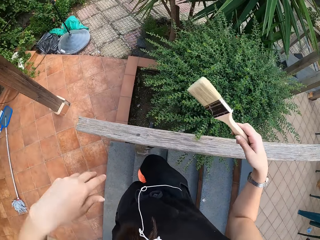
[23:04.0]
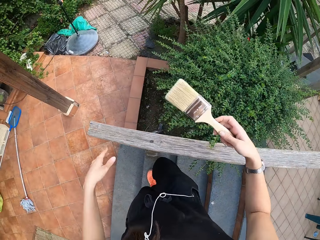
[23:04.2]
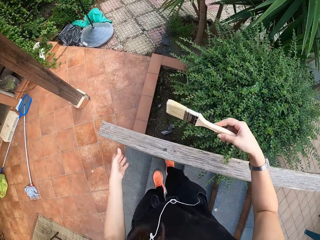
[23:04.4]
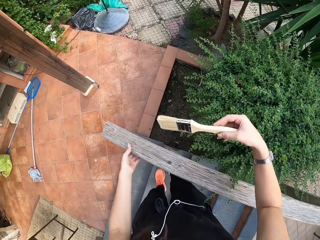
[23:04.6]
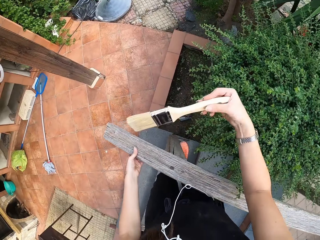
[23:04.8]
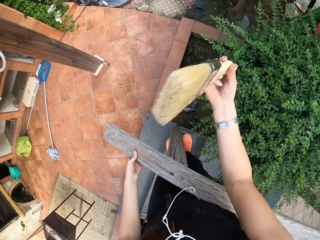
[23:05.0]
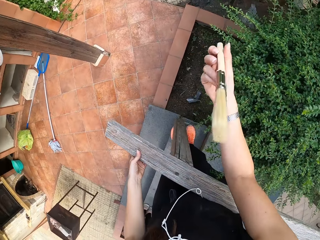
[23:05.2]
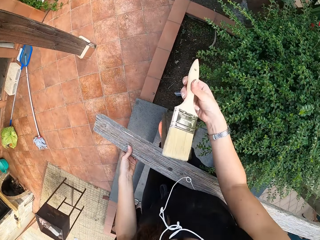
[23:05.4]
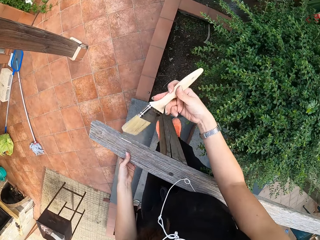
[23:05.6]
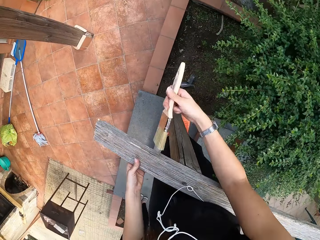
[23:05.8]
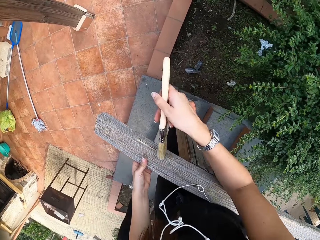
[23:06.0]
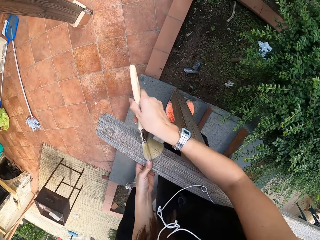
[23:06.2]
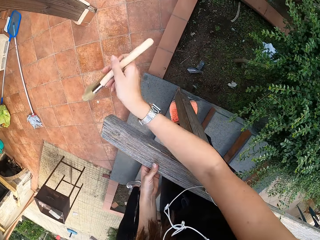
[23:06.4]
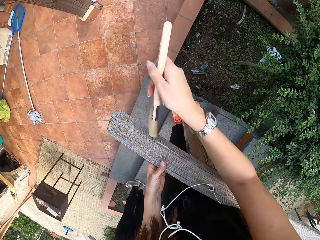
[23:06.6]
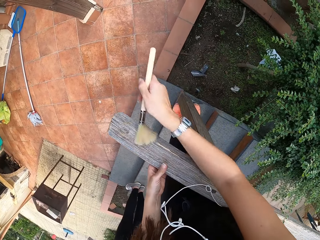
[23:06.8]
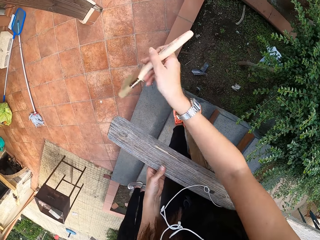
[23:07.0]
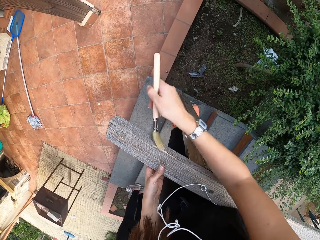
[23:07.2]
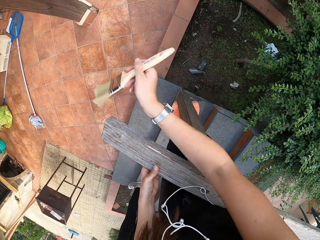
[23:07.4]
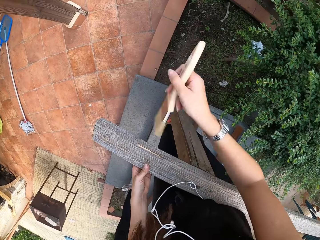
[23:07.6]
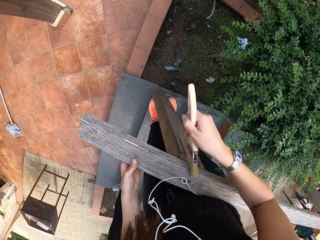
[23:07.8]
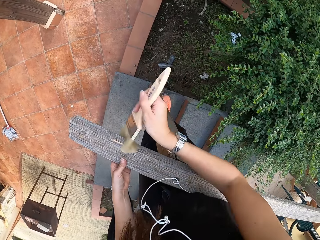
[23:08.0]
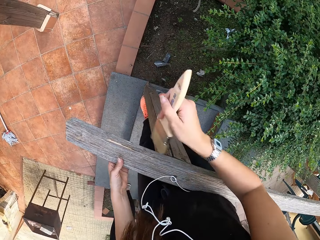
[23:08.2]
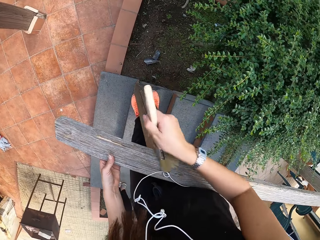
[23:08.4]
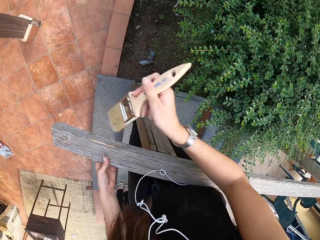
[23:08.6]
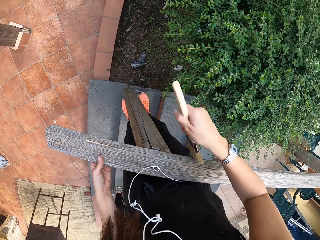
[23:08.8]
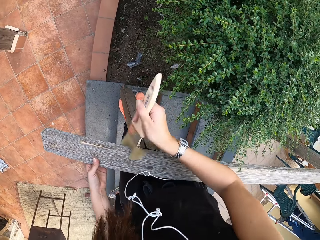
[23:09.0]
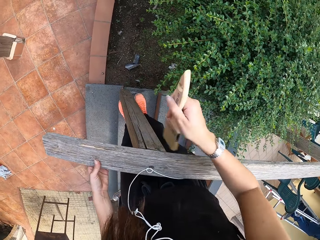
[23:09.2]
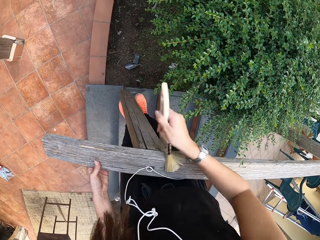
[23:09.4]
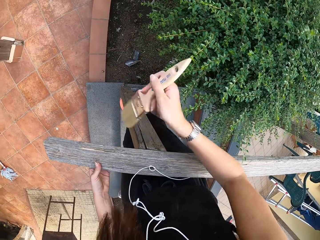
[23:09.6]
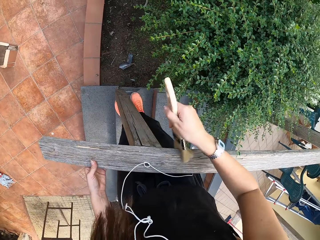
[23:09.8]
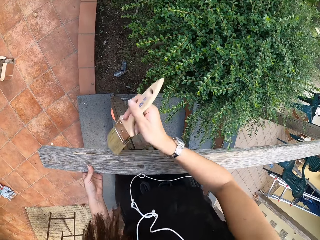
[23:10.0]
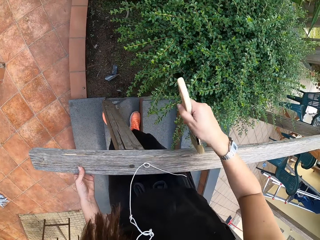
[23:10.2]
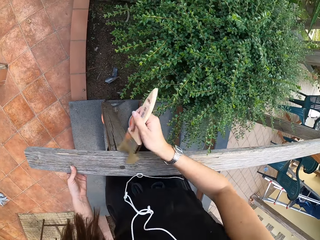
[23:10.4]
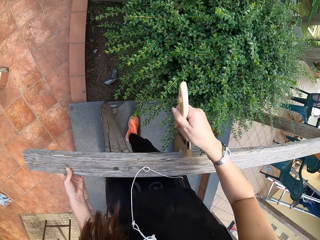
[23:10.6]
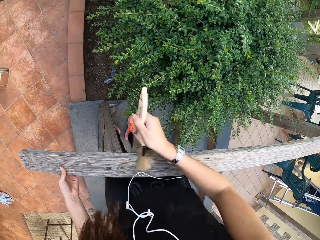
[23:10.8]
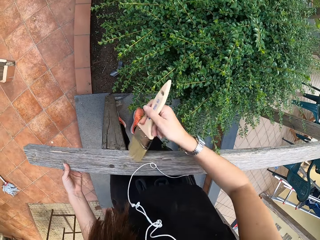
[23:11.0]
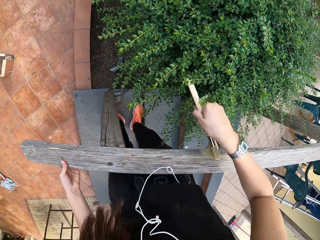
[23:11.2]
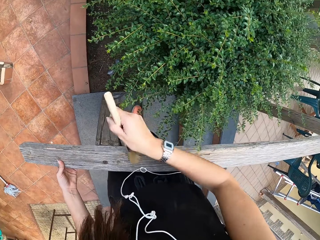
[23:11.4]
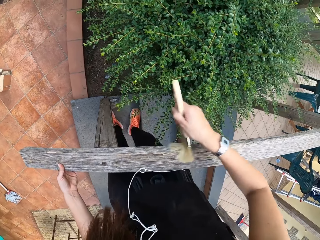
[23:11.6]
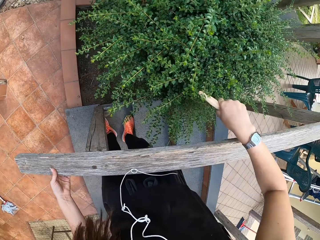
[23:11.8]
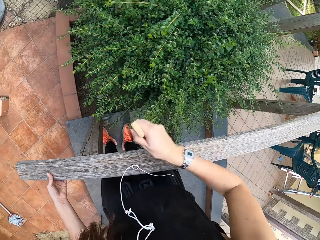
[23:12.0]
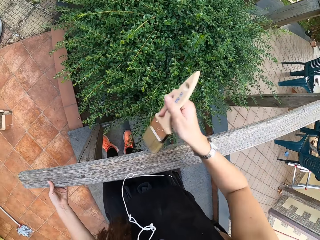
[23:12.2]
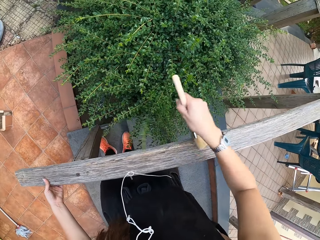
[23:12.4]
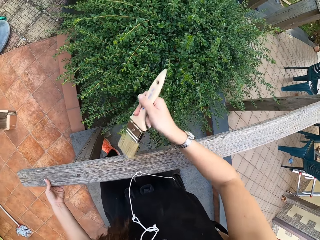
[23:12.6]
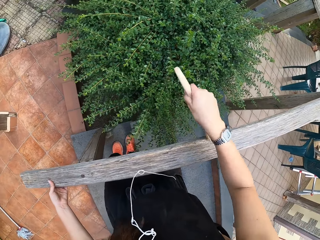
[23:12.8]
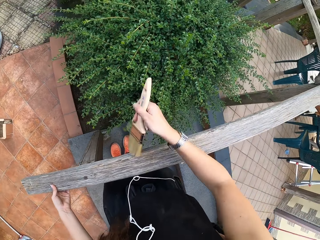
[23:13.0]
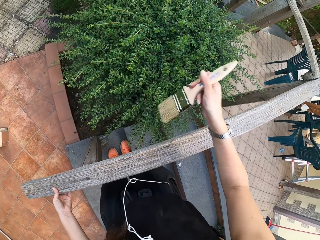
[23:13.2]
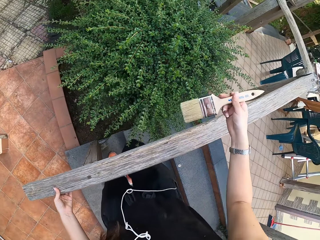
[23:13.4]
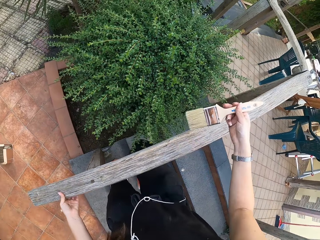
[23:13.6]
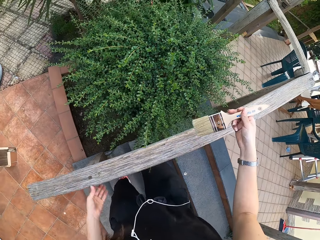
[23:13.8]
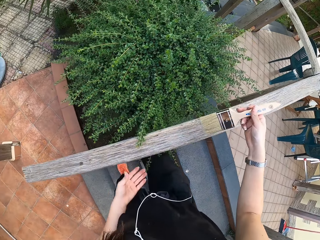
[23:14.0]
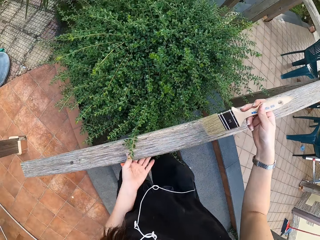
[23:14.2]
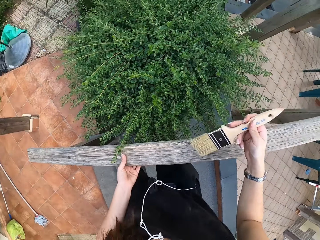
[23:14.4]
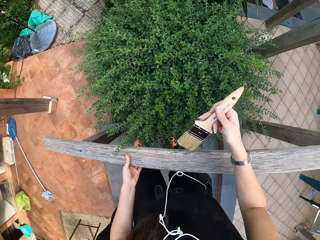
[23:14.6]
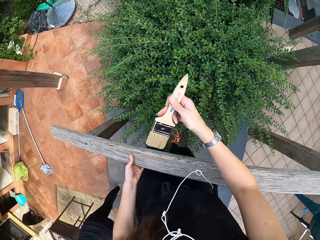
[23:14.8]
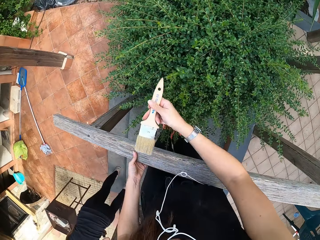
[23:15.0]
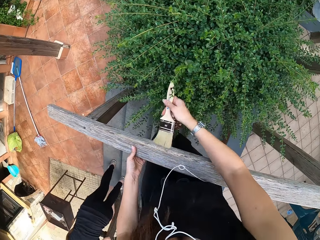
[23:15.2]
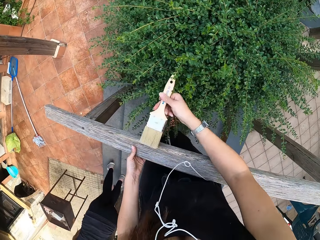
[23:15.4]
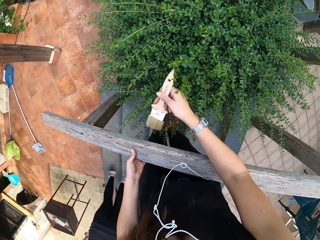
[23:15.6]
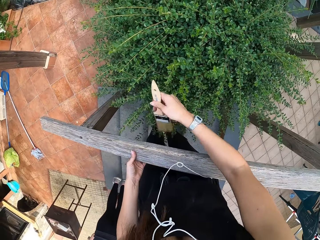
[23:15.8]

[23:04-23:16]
The camera wearer lowers his left hand. He places his left hand on the wooden rail. He cleans the wooden rail with the brush with his left hand.

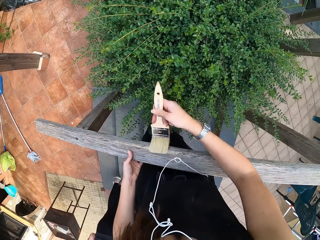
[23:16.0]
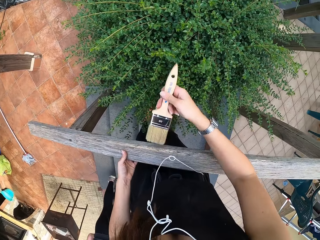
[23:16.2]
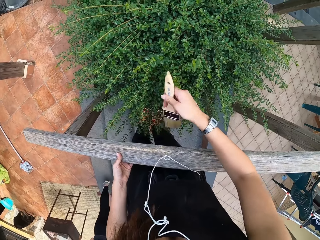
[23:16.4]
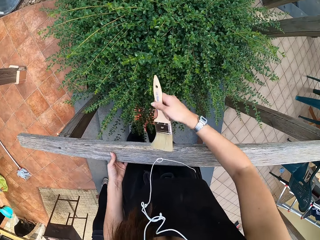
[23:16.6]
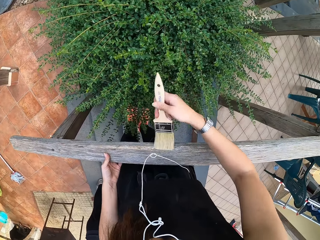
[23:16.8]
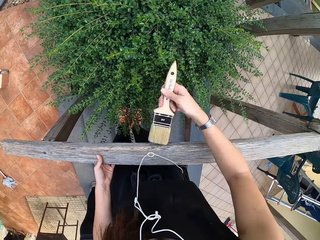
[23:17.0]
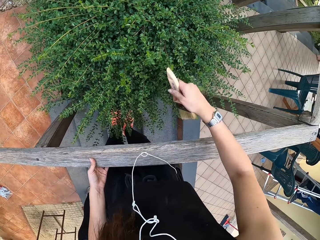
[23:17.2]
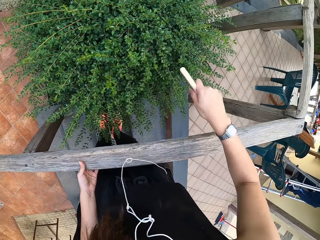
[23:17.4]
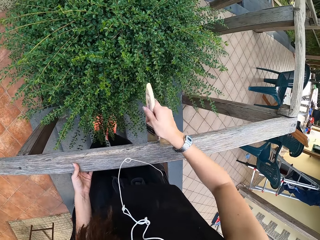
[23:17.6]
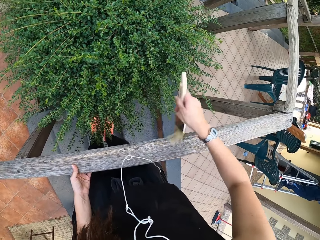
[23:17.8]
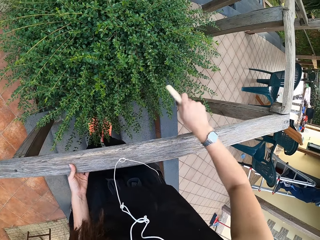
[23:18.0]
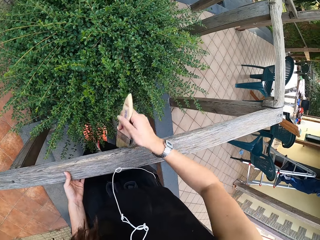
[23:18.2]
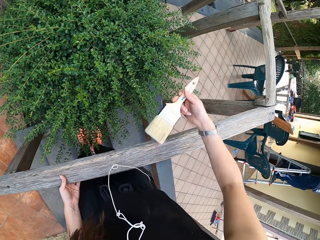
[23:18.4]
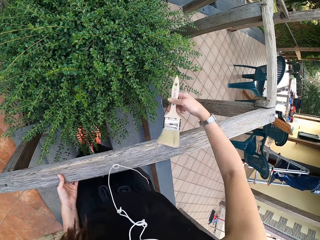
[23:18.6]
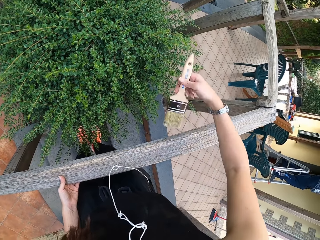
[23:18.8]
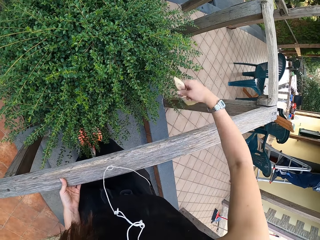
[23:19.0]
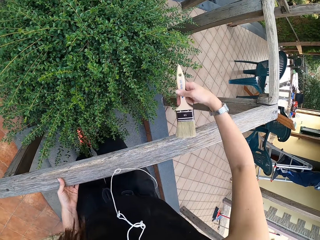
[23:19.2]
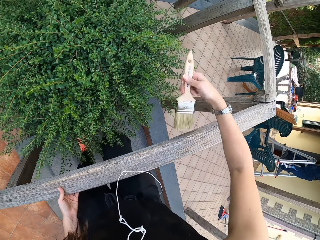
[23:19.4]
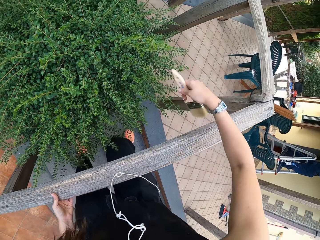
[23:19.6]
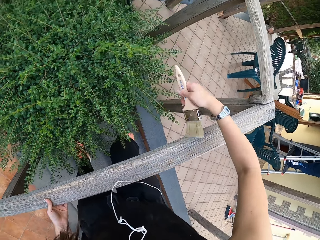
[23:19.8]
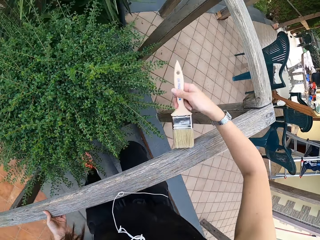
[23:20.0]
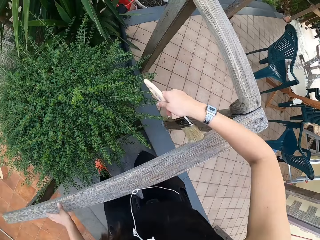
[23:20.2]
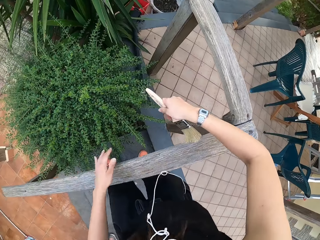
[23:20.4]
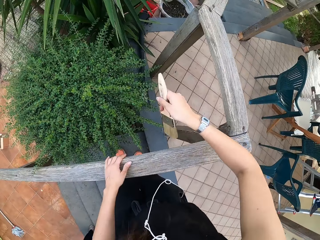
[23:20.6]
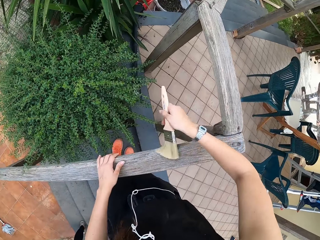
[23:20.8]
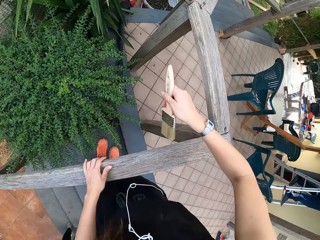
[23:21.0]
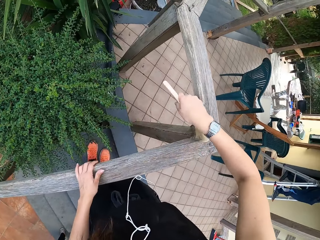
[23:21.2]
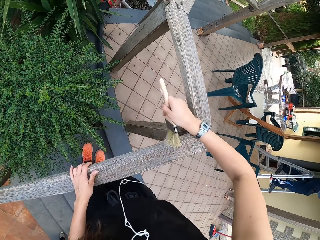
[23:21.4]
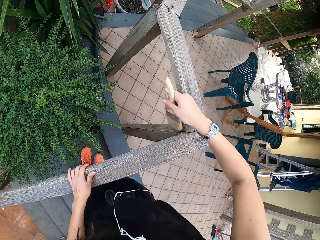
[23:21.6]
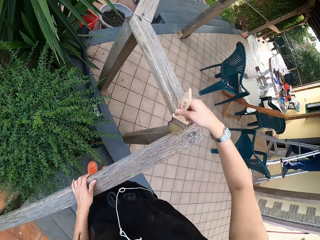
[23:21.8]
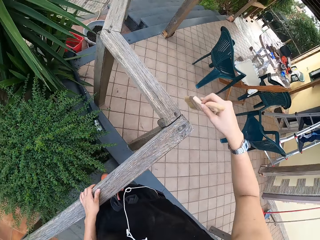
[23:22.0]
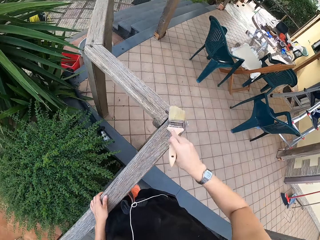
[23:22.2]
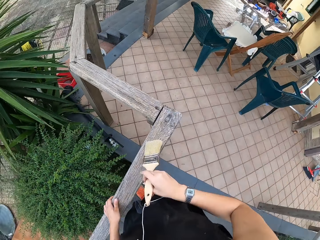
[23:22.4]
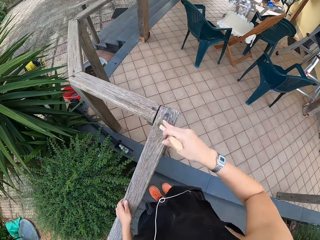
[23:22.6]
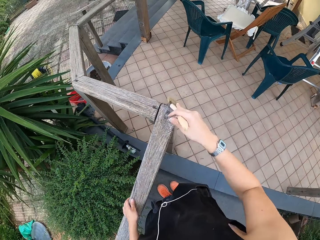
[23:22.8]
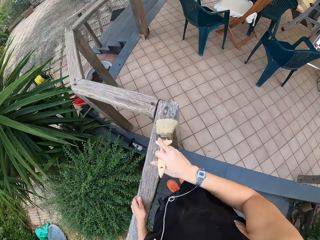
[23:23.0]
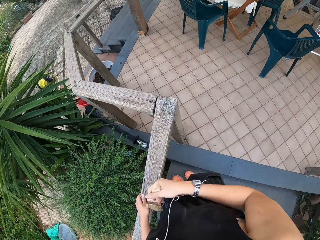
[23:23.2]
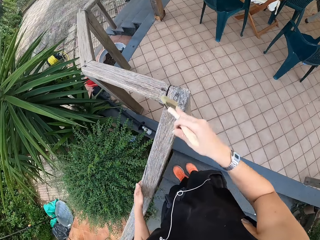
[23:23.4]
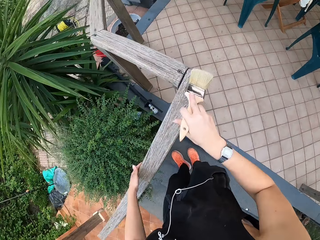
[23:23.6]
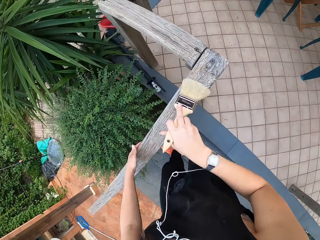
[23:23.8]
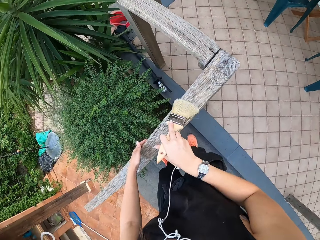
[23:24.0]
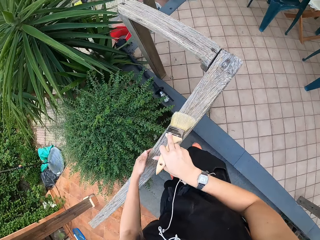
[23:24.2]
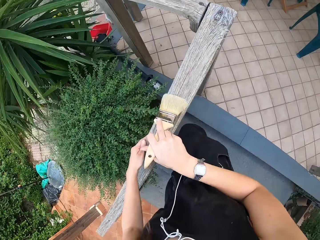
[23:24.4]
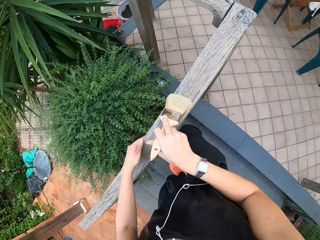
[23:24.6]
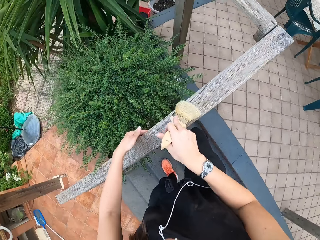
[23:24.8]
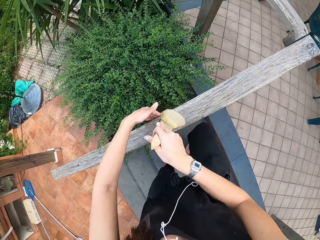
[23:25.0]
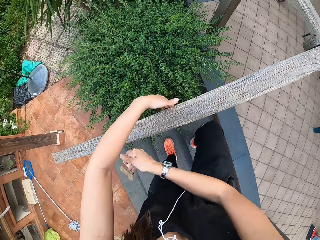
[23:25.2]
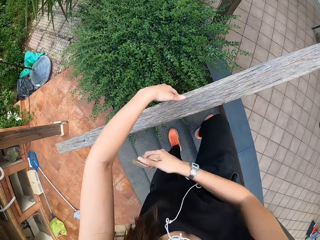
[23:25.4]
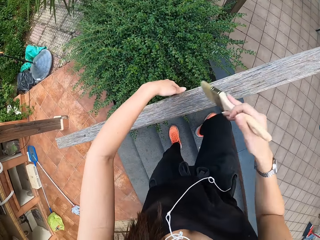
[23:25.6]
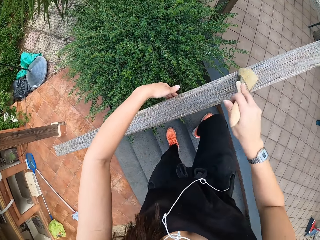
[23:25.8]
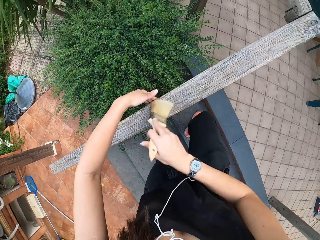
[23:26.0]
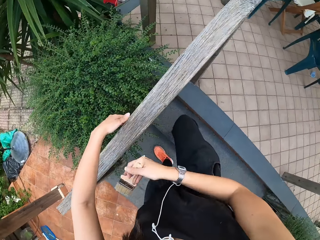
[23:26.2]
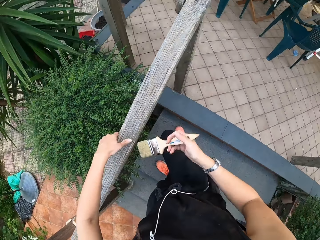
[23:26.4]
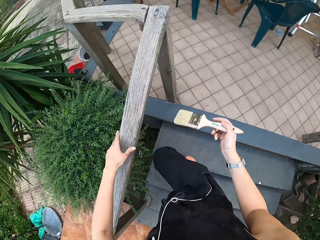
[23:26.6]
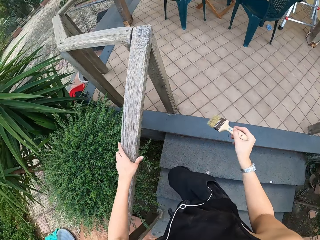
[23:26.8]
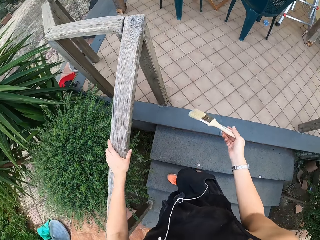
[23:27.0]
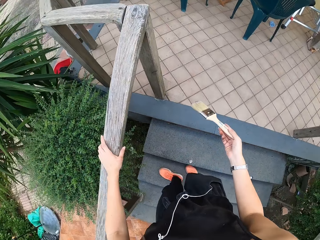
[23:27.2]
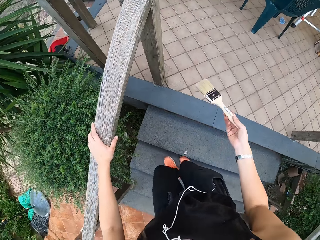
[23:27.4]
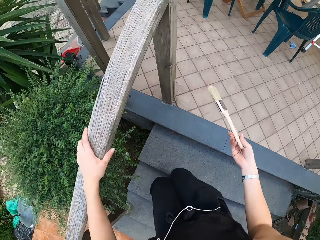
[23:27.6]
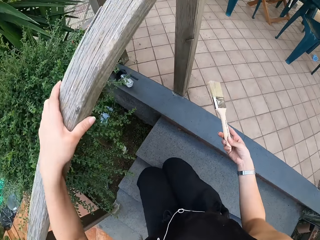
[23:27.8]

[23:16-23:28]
The camera wearer walks up the step with his left leg. He cleans the wooden rail with the brush with his left hand.
